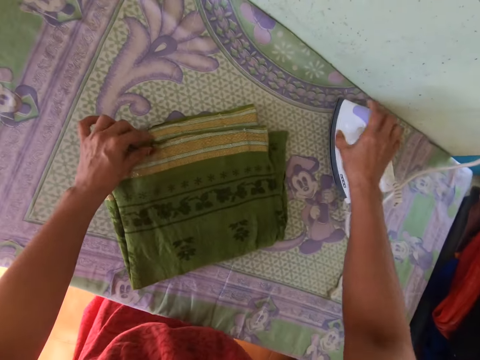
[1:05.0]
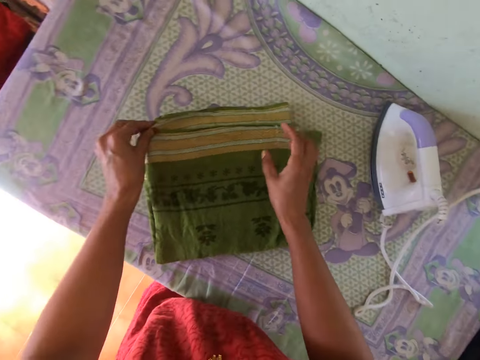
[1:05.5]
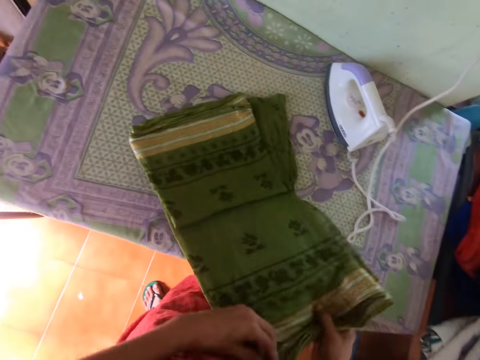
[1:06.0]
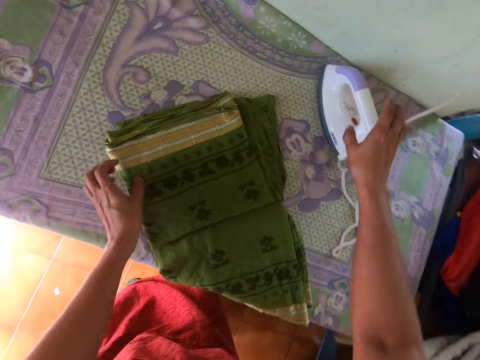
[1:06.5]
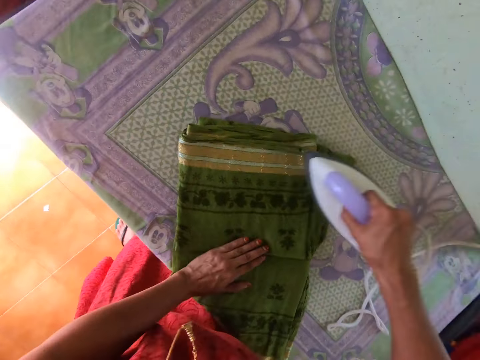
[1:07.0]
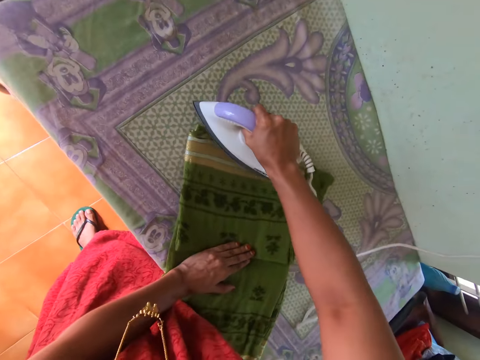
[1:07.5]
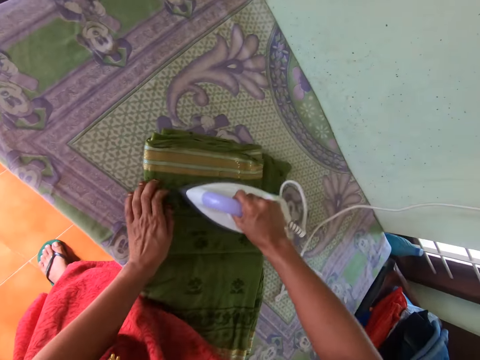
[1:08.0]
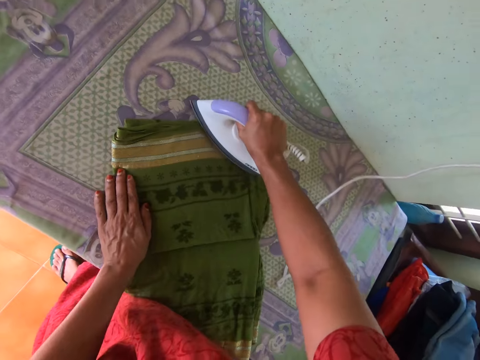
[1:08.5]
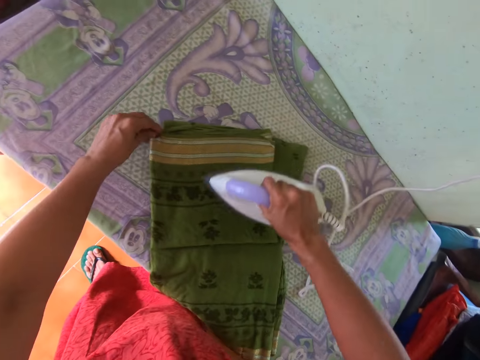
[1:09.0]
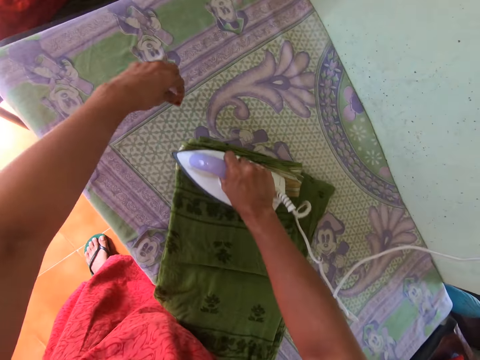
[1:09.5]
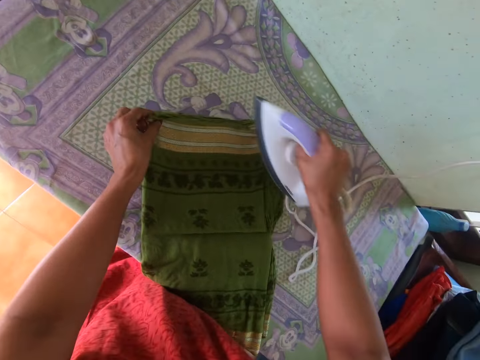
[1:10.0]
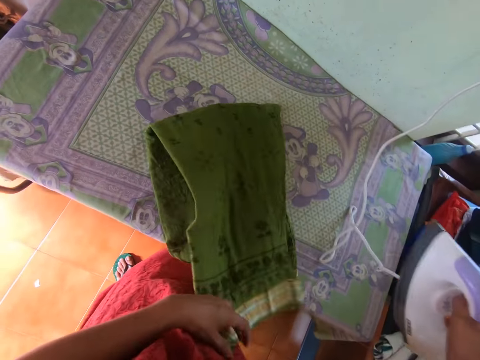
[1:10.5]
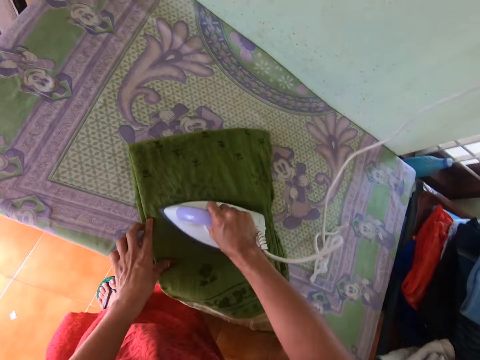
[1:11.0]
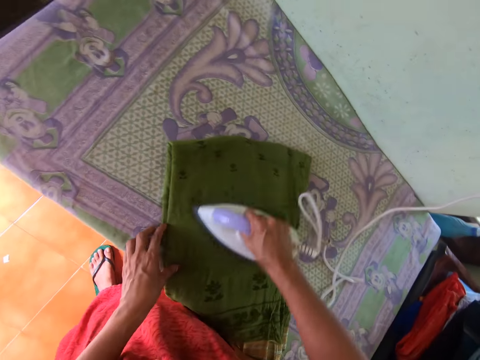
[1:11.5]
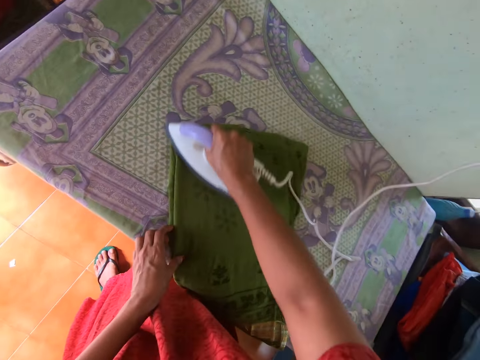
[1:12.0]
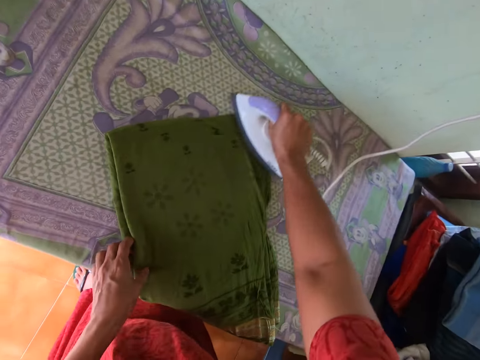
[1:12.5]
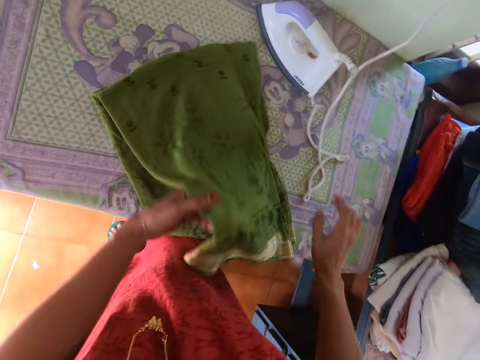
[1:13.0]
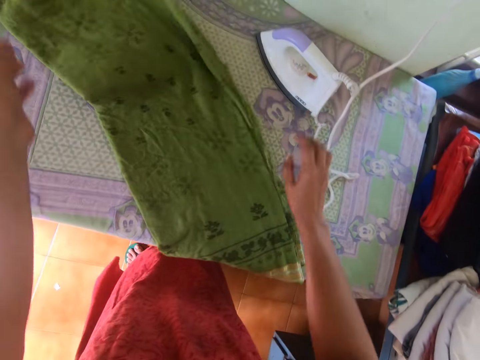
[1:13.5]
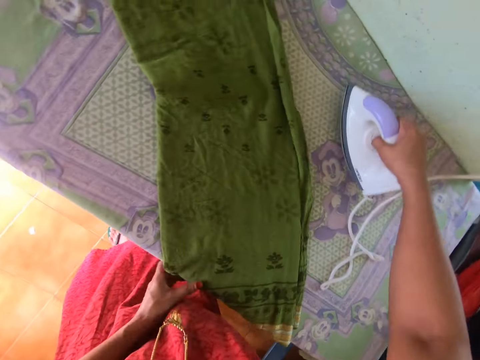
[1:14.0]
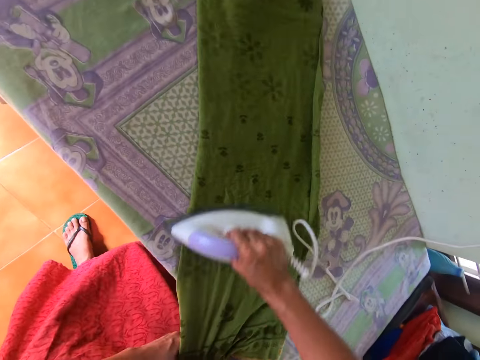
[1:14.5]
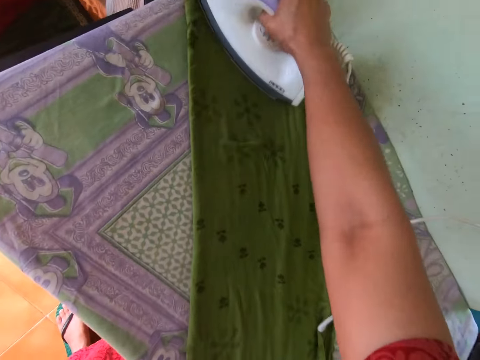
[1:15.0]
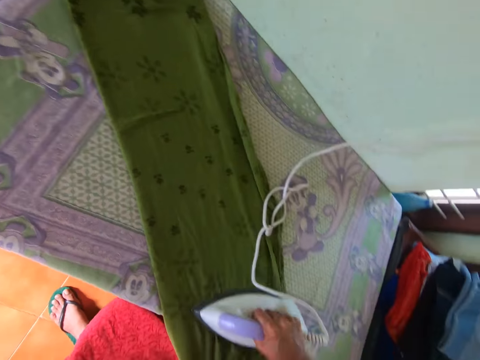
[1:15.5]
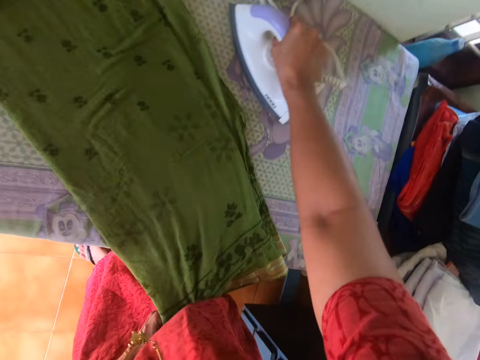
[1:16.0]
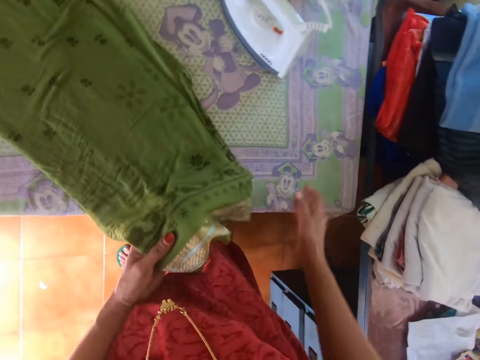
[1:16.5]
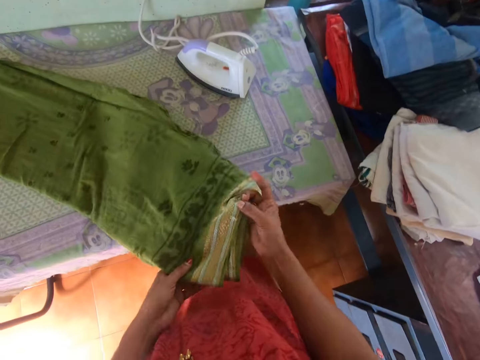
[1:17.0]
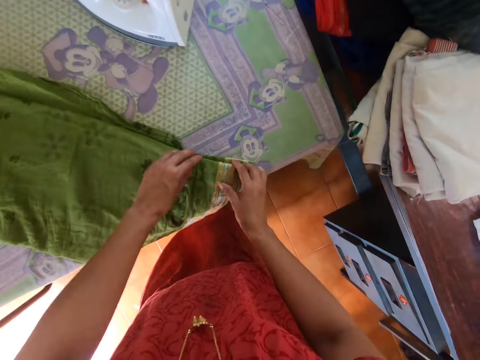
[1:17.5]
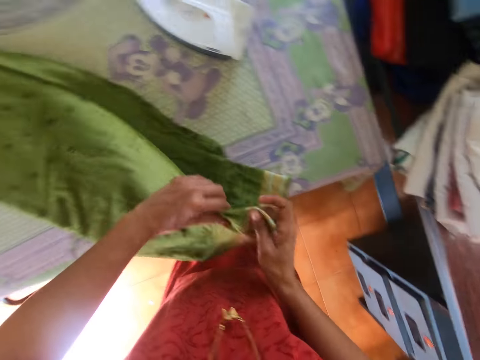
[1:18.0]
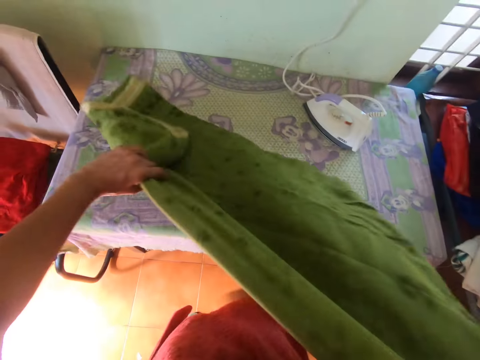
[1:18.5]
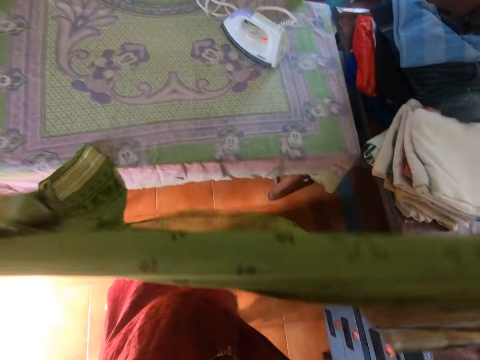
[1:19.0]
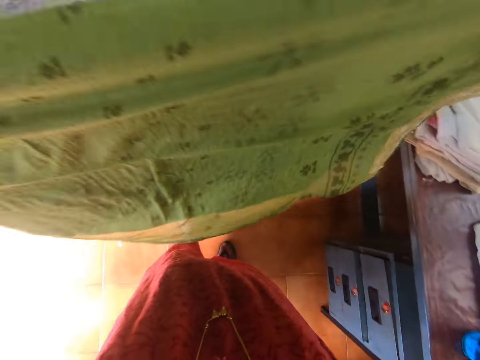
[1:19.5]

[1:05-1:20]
The camera wearer drops the iron on the table with her right hand. She unwraps the cloth on the table with both hands. She picks up the iron from the table with her right hand. She places her left hand on the cloth on the table. She presses the cloth on the table with the iron in her right hand. She holds the tip of the cloth with her left hand. She presses the cloth on the table with the iron in her right hand. She holds the tip of the cloth with her left hand. She unwraps the cloth with her left hand. She places her left hand on the cloth on the table. She presses the cloth on the table with the iron in her right hand. She drops the iron on the table with her right hand. She unwraps the cloth with her left hand. She picks up the iron from the table with her right hand. She holds the cloth on the table with her left hand. She presses the cloth on the table with the iron in her right hand. She drops the iron on the table with her right hand. She drops the cloth on the table with her right hand. She picks up the cloth from the table with both hands. She extends the cloth with both hands.

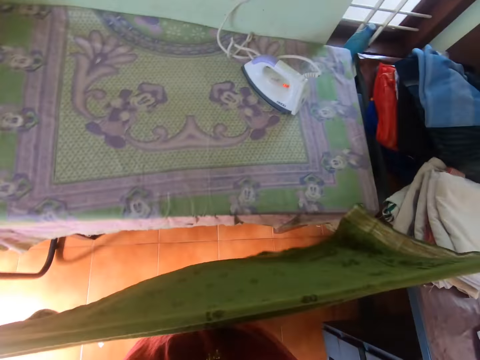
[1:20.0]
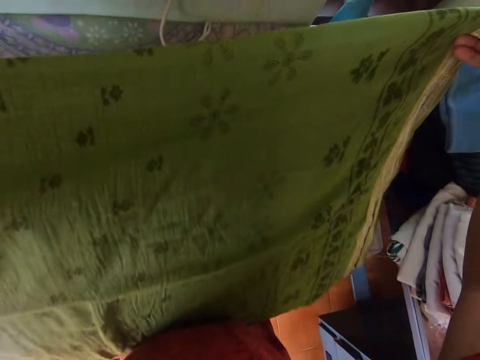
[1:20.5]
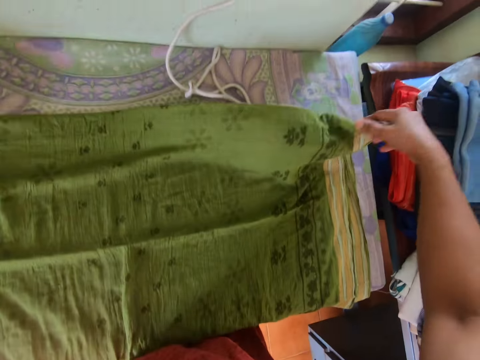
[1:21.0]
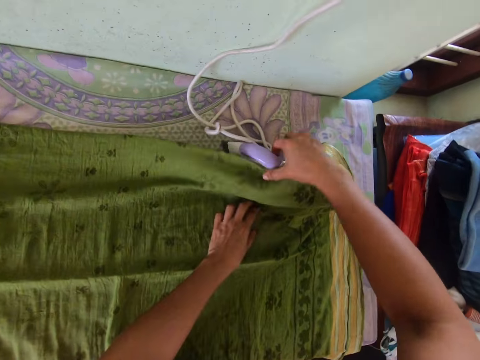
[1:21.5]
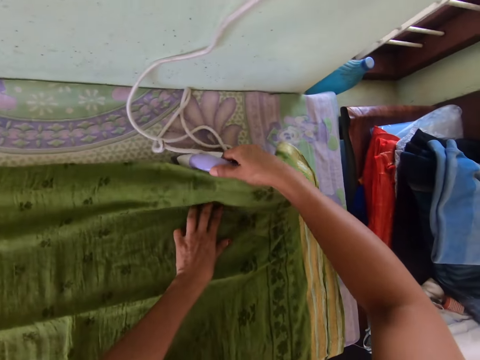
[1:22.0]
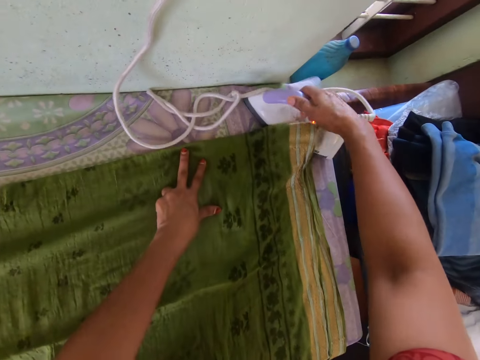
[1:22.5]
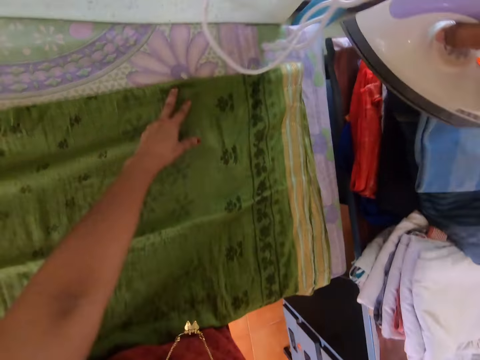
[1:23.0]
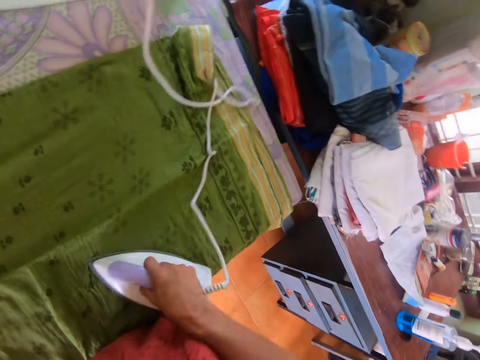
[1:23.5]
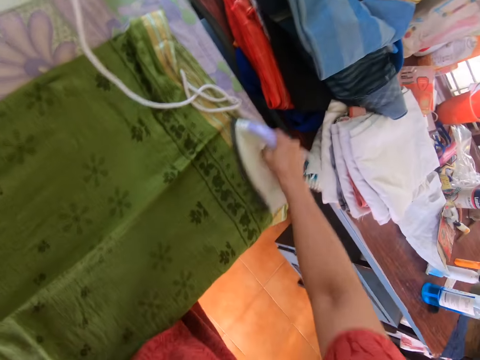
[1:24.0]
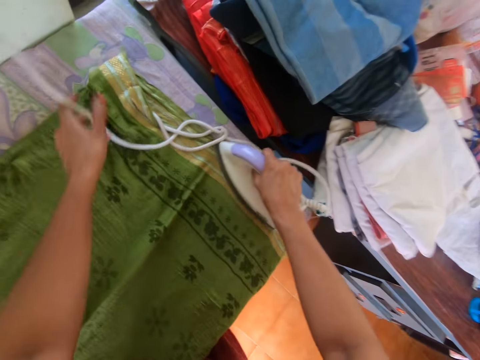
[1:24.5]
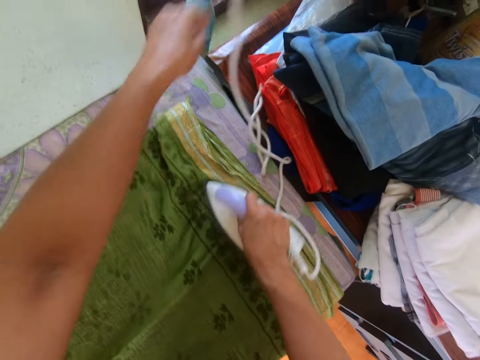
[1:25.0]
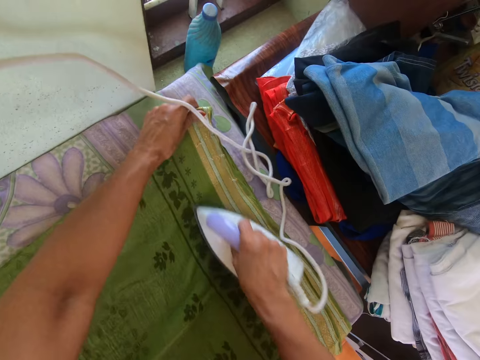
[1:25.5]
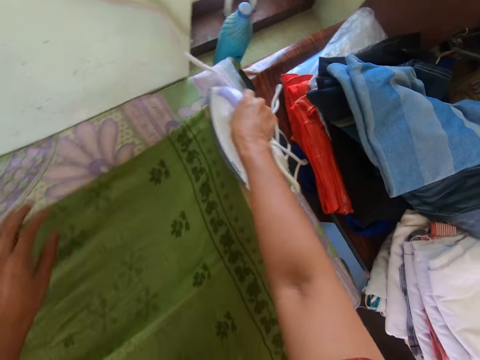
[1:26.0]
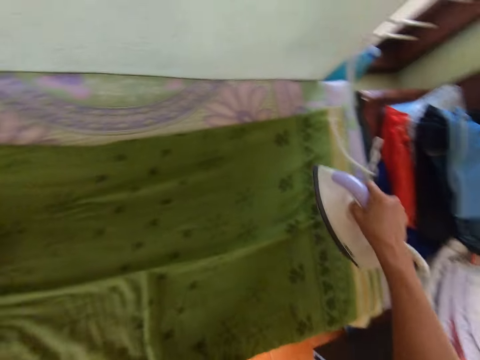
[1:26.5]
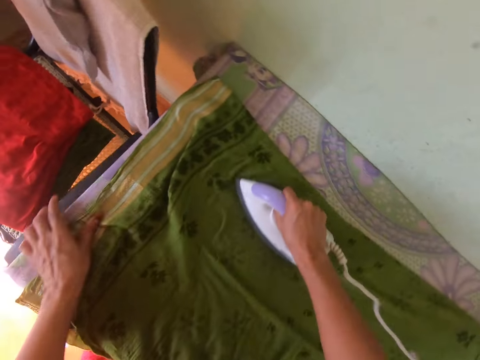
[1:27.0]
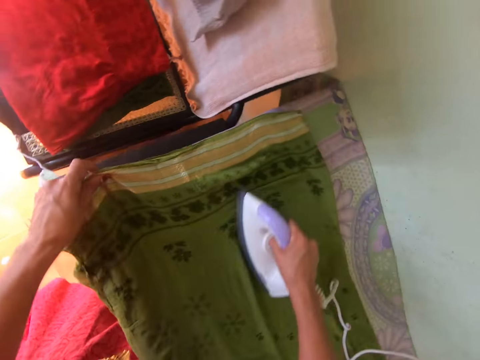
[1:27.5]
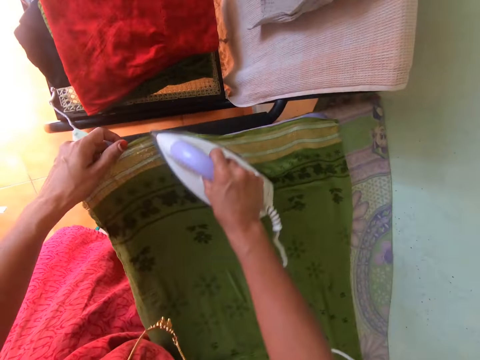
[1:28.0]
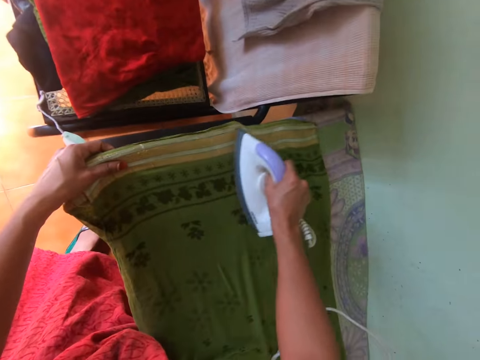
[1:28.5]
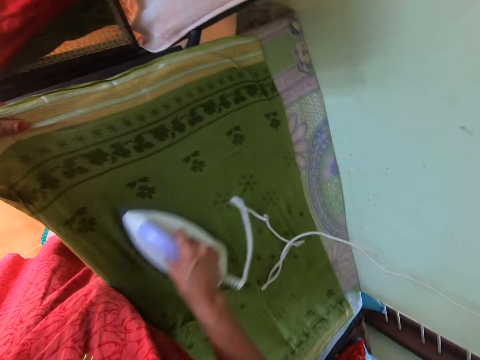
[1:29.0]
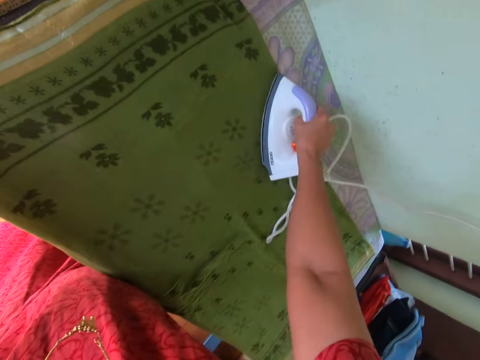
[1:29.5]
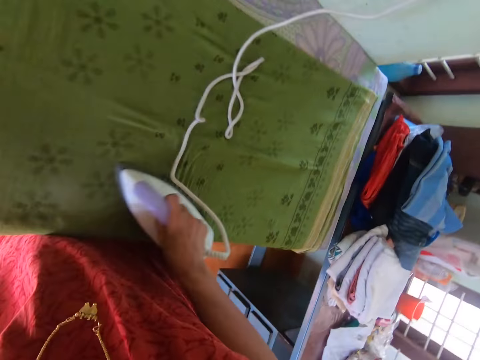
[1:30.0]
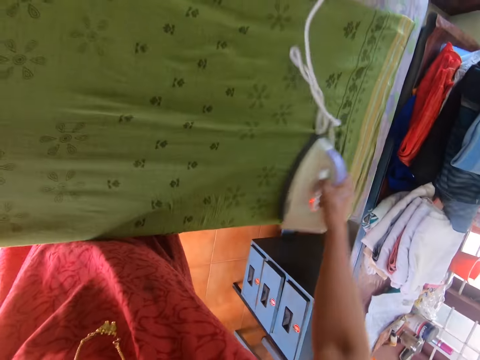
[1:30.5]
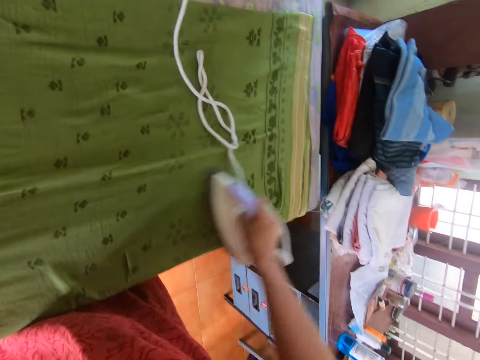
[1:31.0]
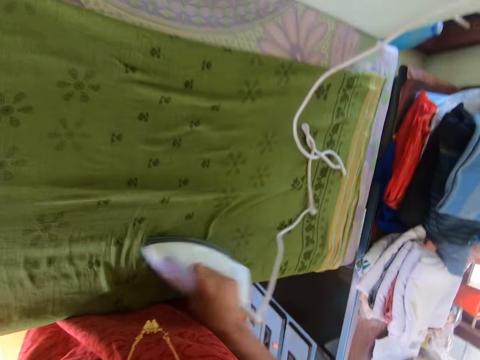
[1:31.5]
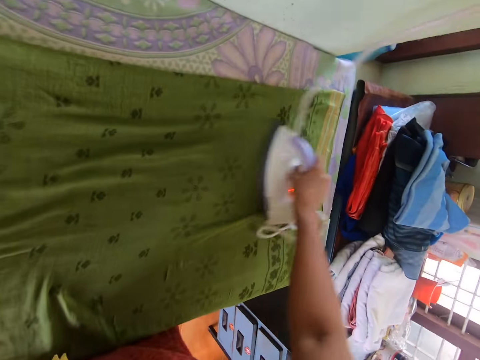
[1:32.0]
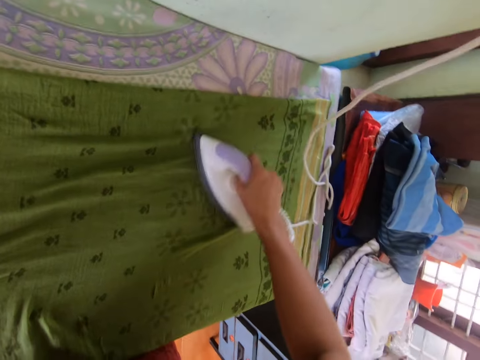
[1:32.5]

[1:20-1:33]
The camera wearer drops the cloth on the table with both hands. She picks up an iron from the table with her right hand. She presses the cloth on the table with the iron in her right hand. She touches the wire with her left hand. She places her left hand on the cloth on the table. She presses the cloth on the table with the iron in her right hand. She holds the cloth on the table with her left hand.
